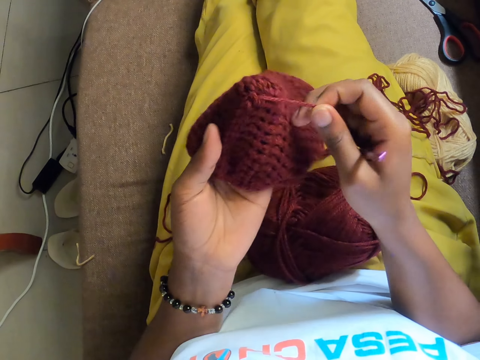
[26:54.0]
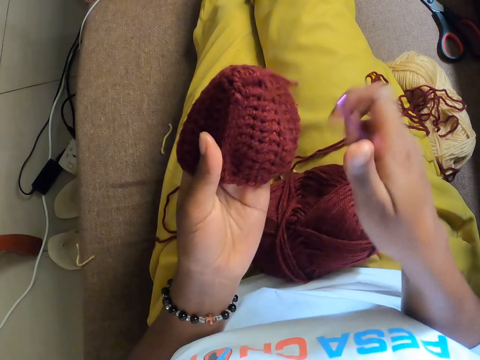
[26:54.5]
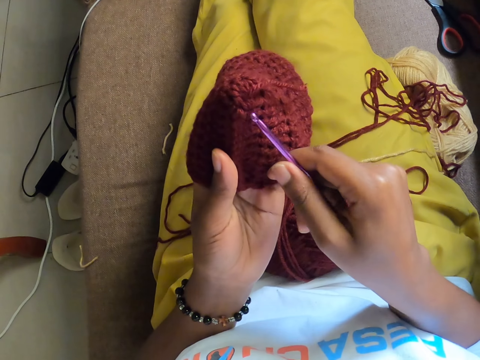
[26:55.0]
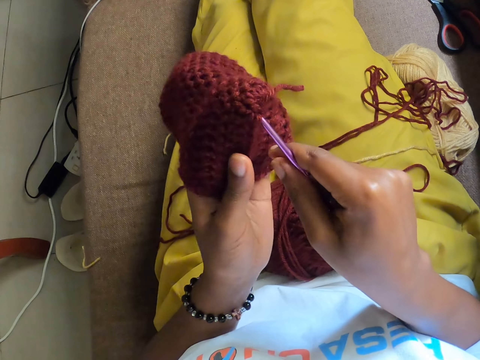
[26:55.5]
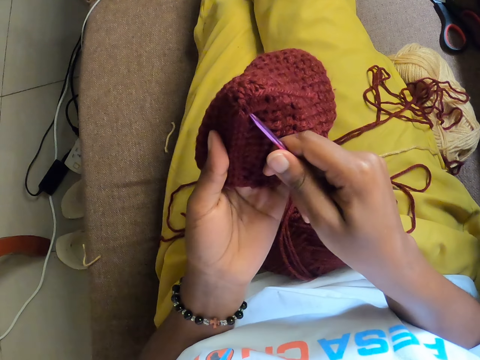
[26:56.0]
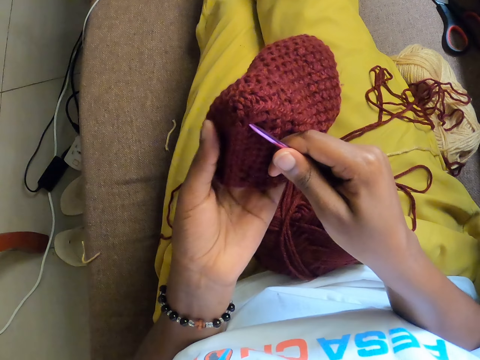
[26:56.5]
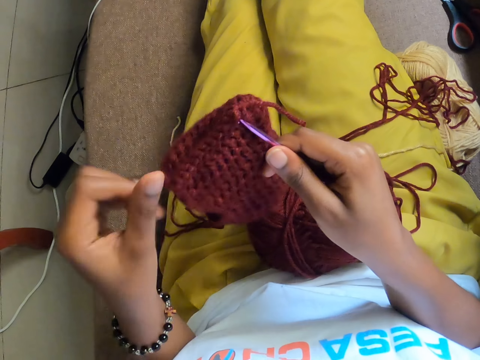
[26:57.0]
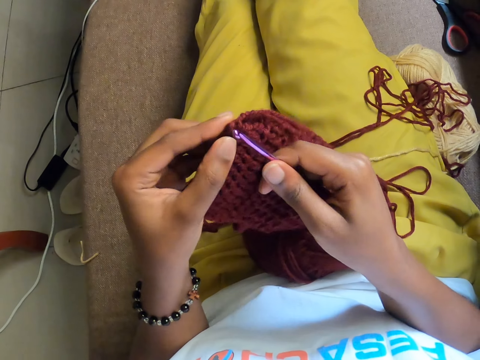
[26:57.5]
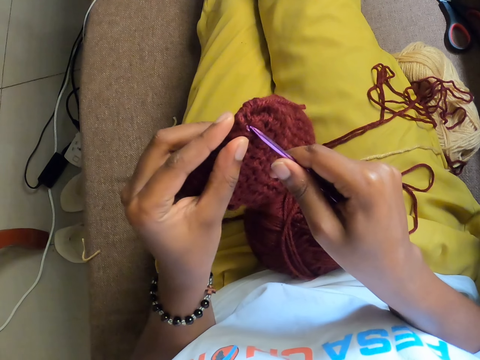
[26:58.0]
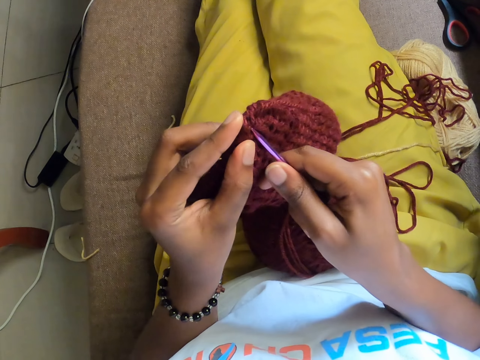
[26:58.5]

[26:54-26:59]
The camera wearer inserts the crochet in the fabric.

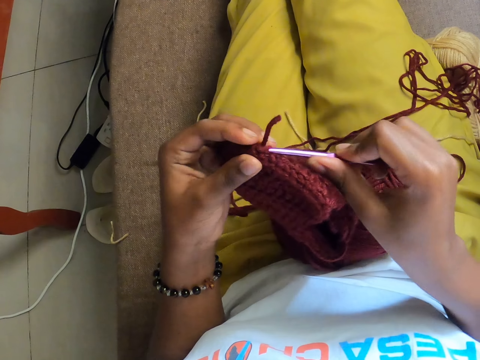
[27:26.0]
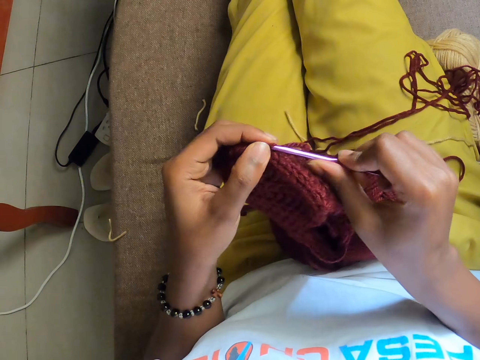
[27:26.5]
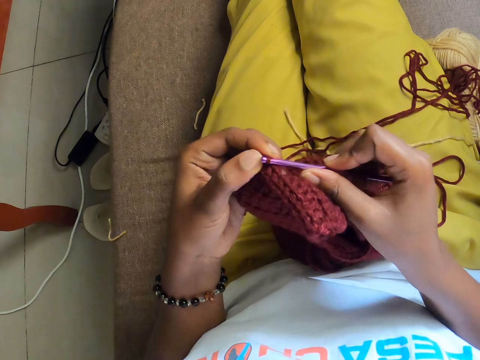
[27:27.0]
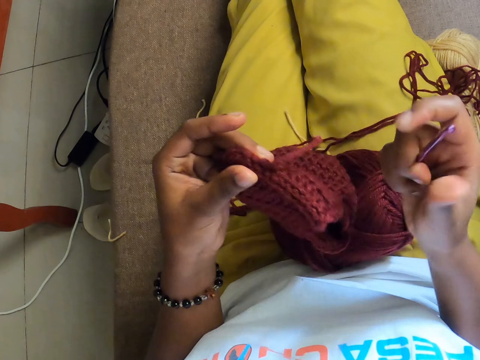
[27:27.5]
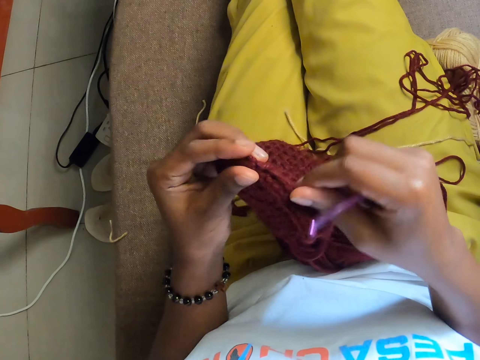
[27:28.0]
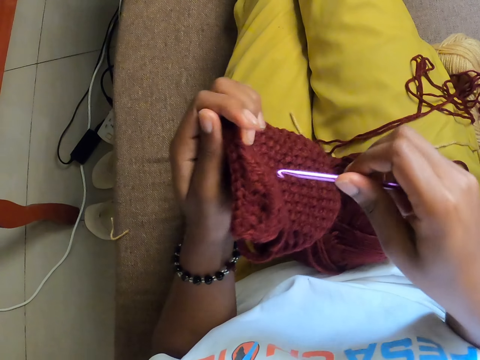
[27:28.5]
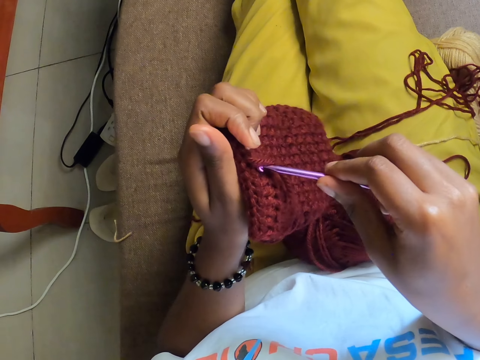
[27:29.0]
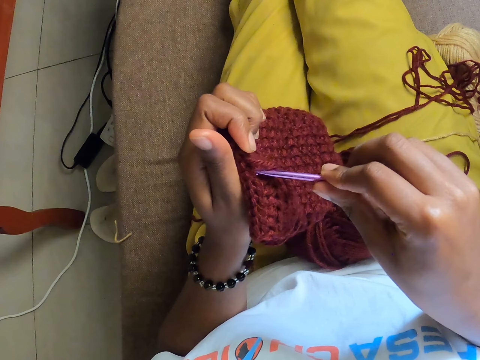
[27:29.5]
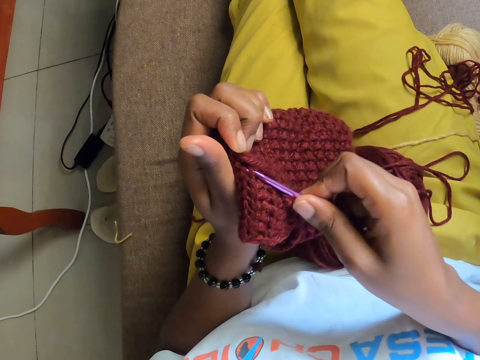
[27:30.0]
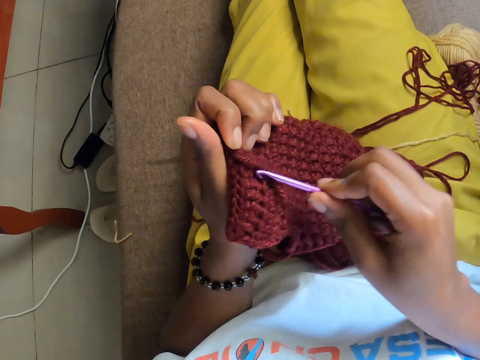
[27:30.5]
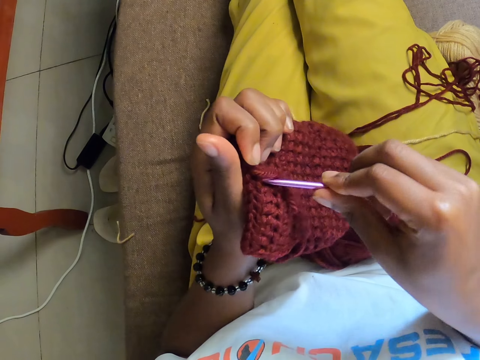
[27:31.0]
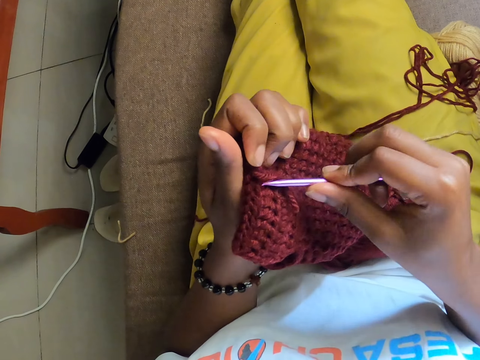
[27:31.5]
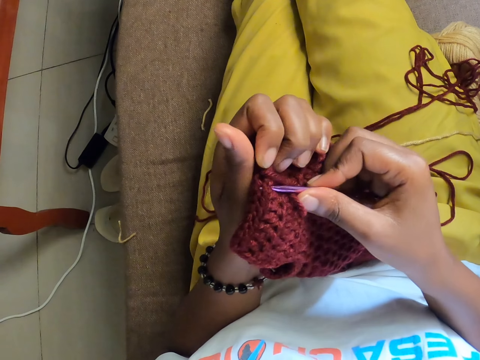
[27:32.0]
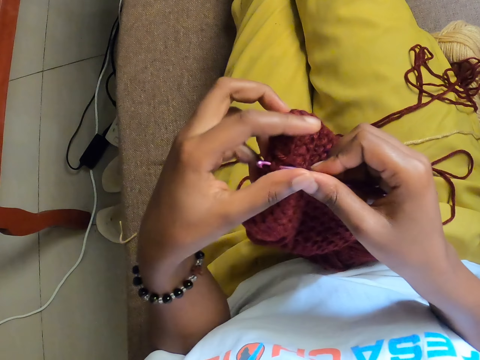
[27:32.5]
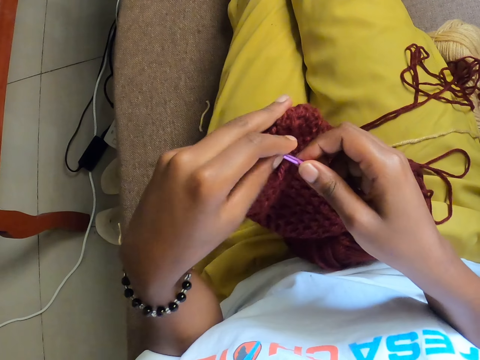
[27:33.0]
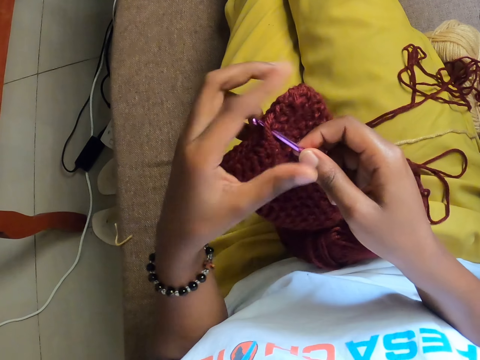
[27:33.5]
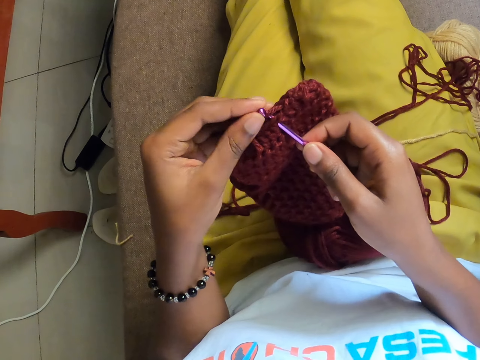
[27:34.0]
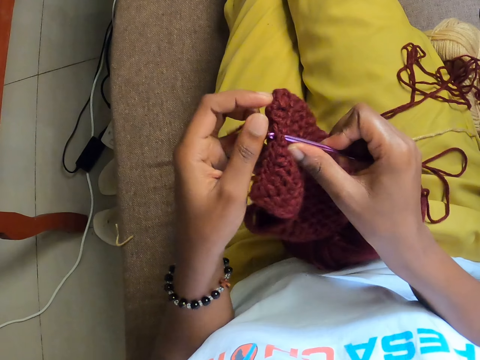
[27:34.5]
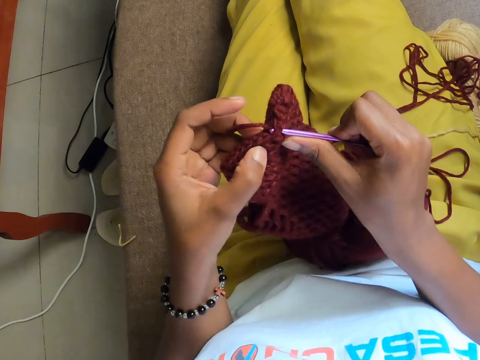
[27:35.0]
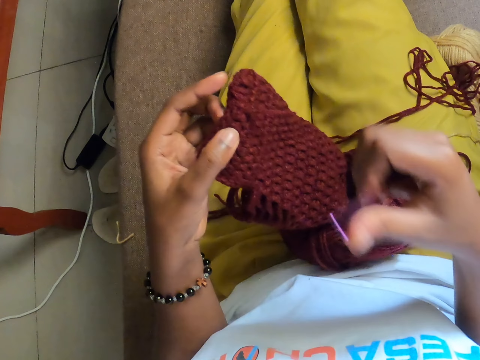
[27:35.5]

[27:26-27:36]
The camera wearer adjusts the crochet yarn with both hands. They crochet with both hands.

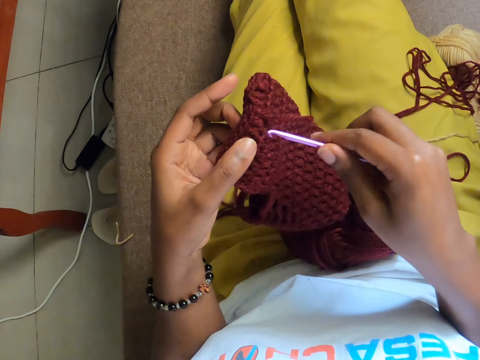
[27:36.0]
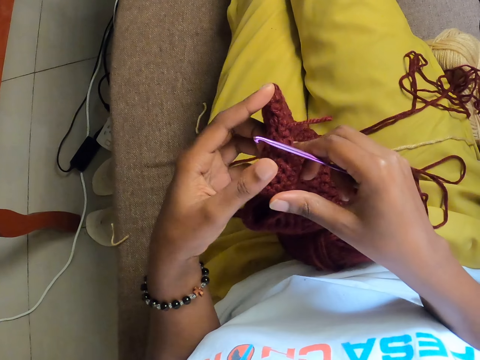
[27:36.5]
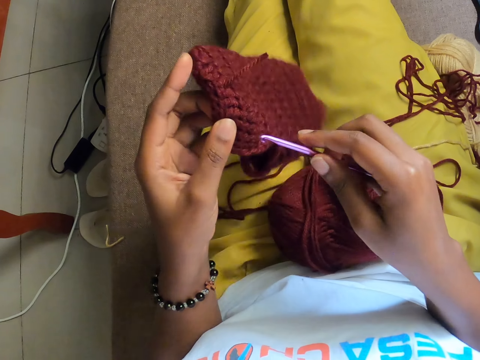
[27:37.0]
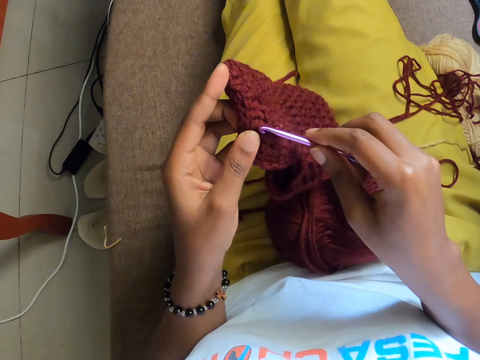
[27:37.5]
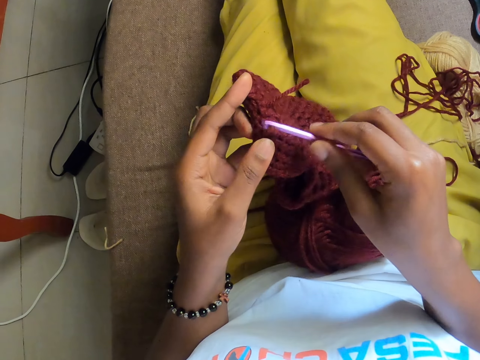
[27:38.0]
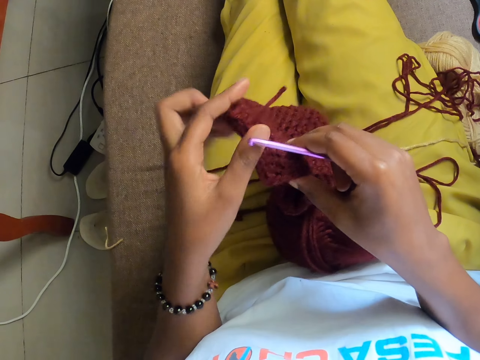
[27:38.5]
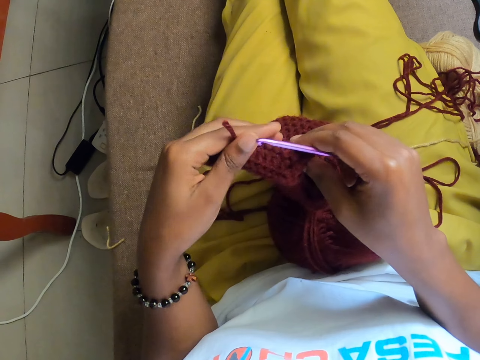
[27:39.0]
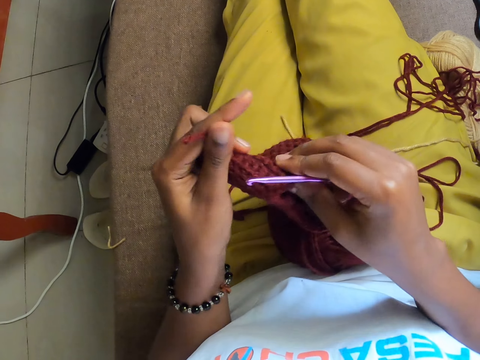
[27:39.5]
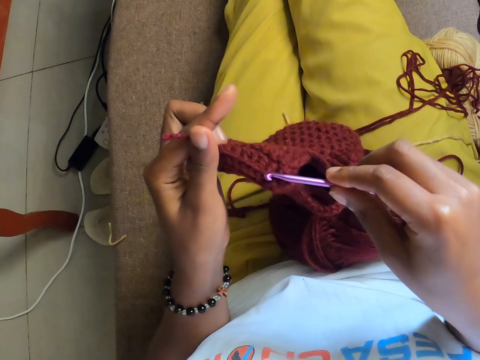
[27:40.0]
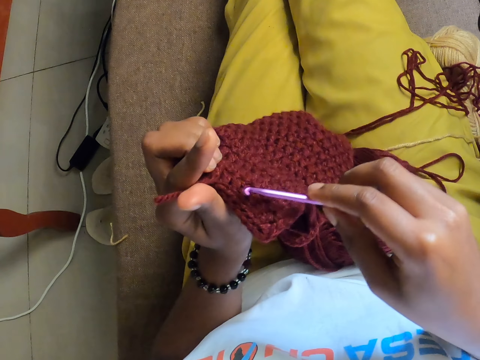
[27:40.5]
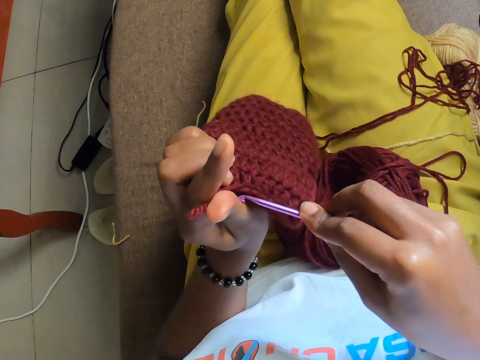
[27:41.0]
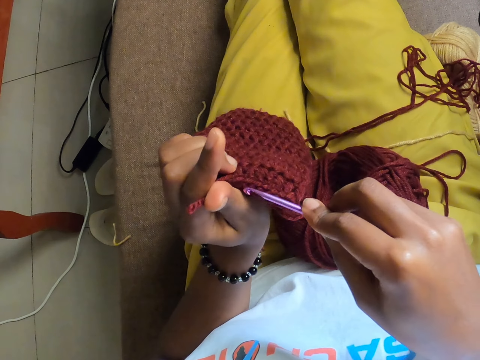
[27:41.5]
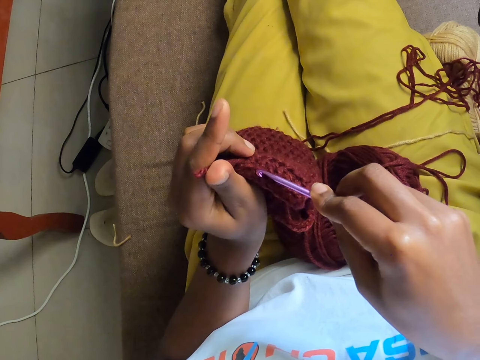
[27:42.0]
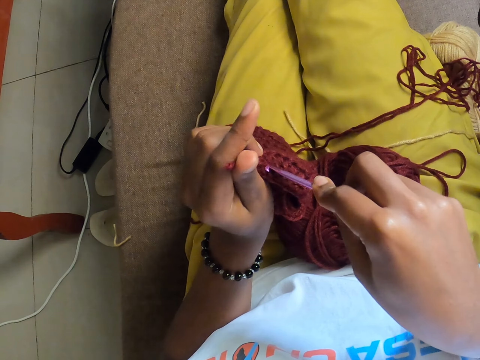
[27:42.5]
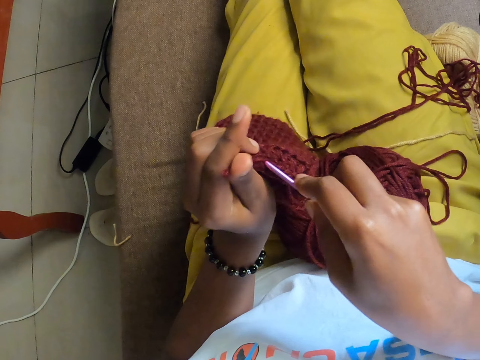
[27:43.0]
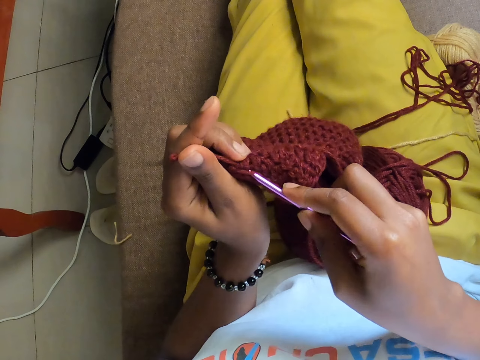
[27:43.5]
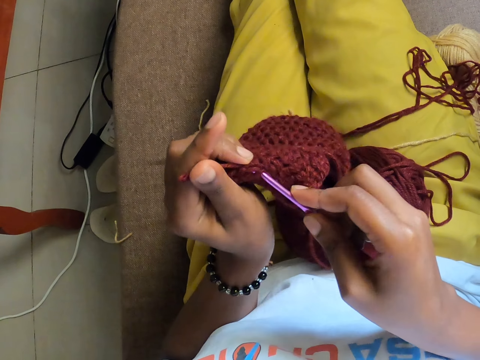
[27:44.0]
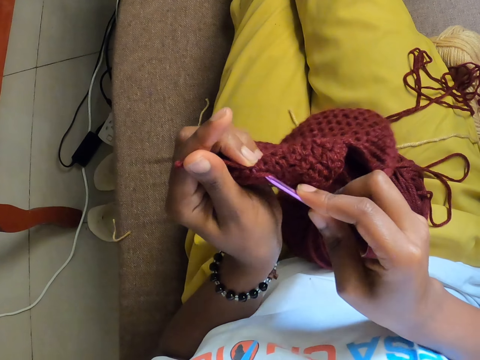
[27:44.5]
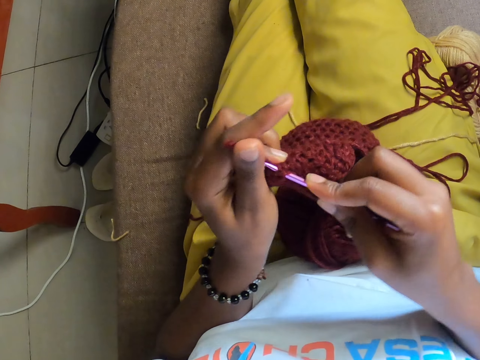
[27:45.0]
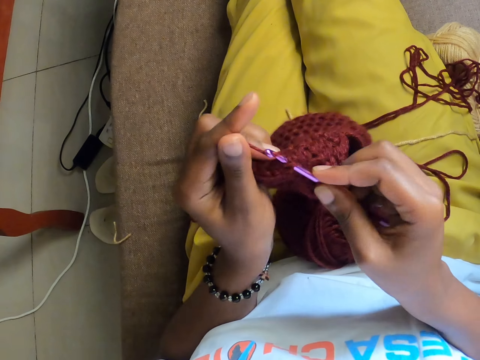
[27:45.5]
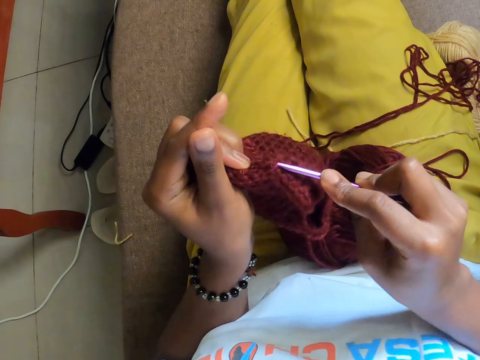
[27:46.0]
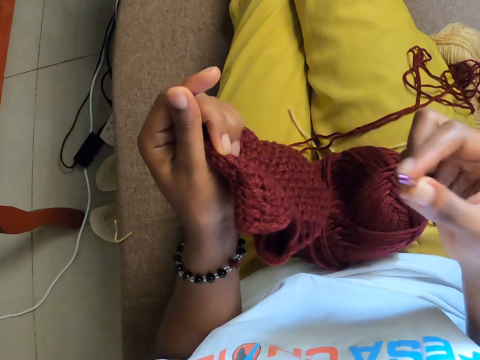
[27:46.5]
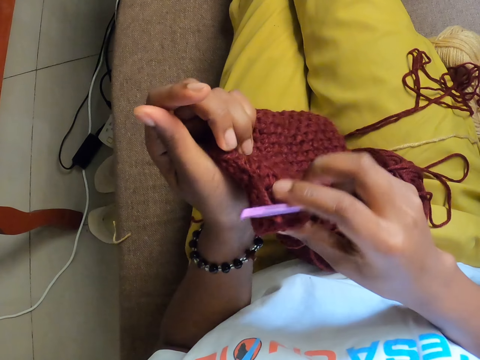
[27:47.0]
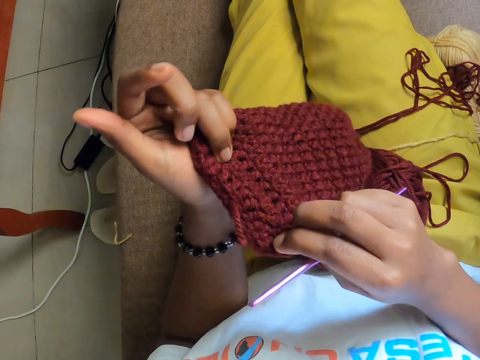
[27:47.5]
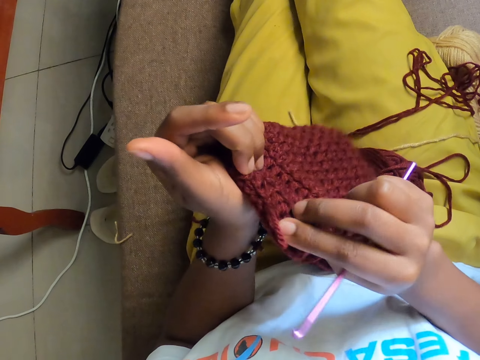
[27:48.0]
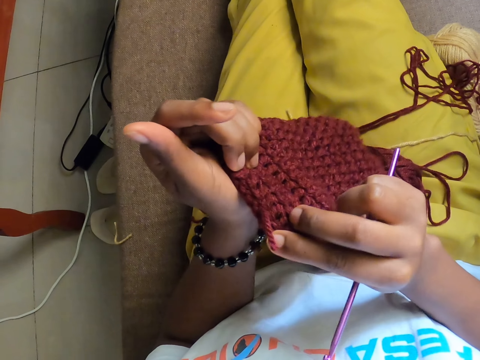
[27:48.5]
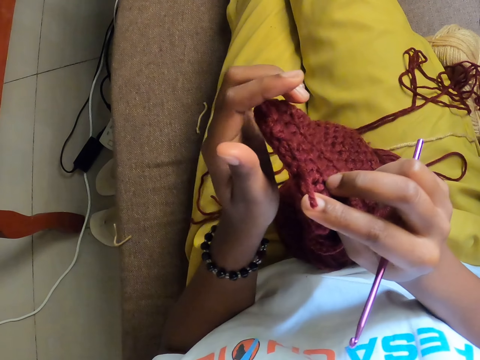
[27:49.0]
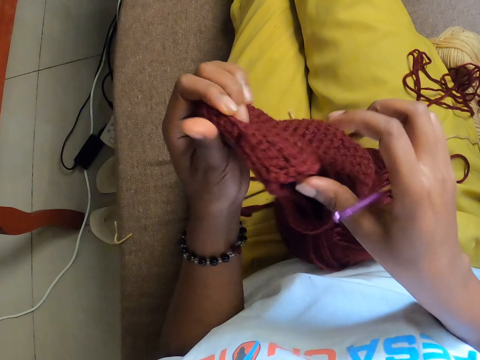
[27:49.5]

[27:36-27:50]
The camera wearer adjusts the crochet yarn with both hands. They crochet with both hands. They adjust the crochet yarn with both hands.
